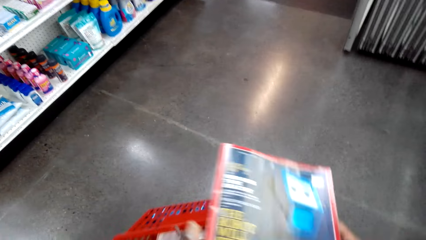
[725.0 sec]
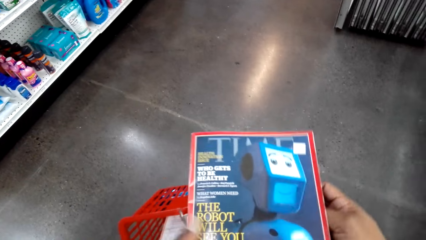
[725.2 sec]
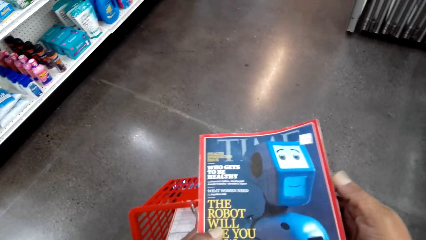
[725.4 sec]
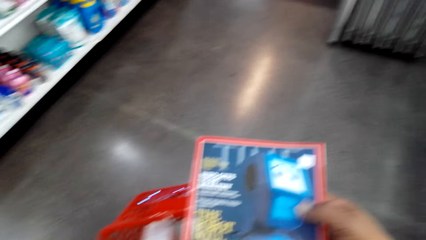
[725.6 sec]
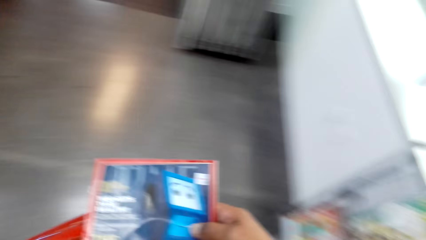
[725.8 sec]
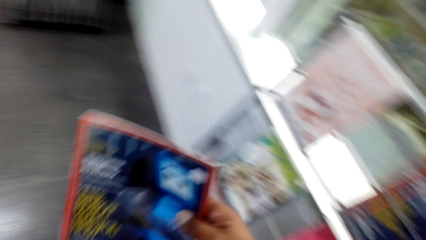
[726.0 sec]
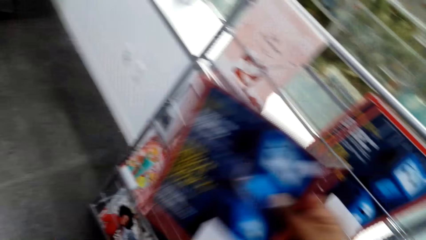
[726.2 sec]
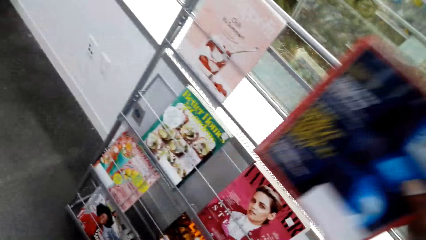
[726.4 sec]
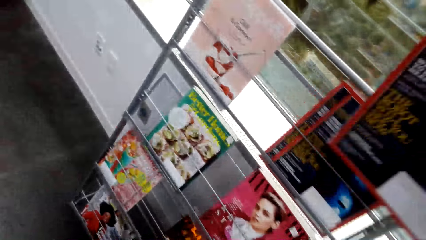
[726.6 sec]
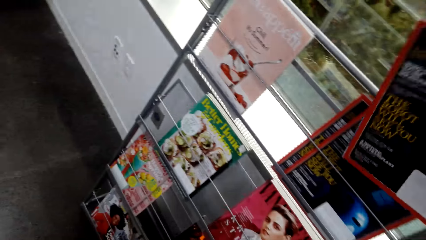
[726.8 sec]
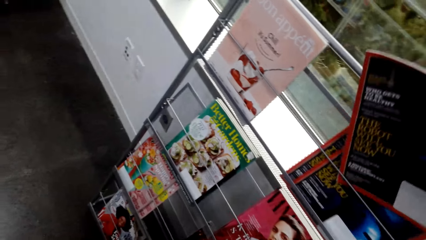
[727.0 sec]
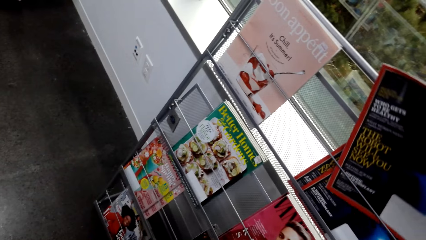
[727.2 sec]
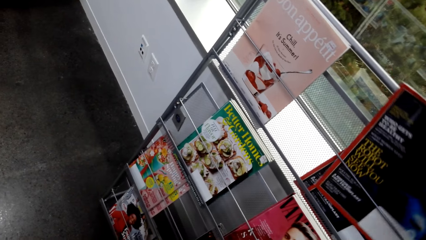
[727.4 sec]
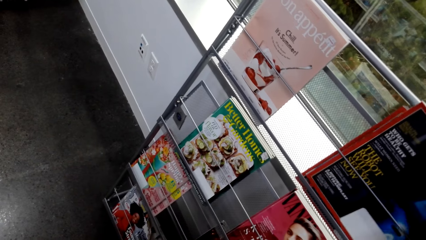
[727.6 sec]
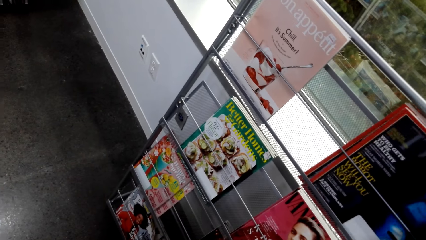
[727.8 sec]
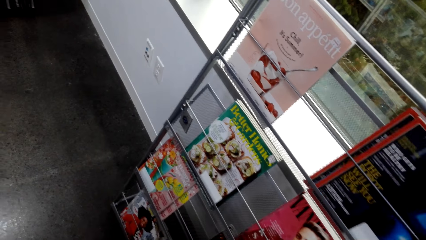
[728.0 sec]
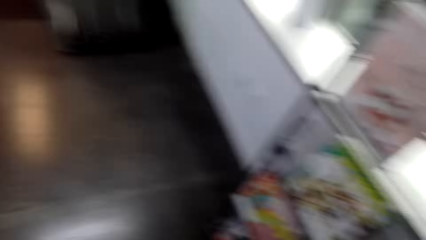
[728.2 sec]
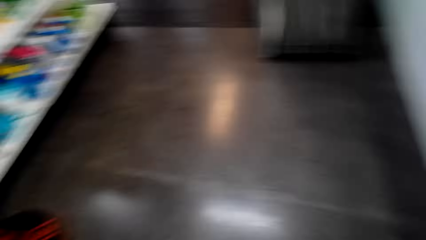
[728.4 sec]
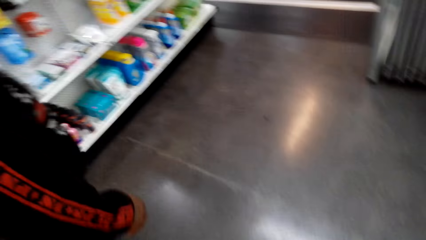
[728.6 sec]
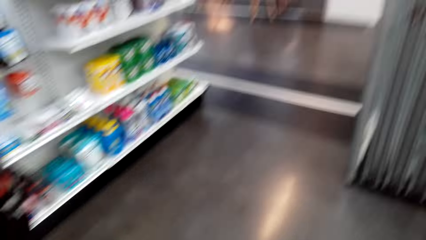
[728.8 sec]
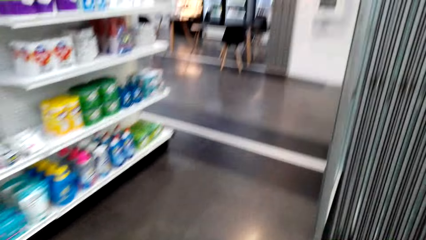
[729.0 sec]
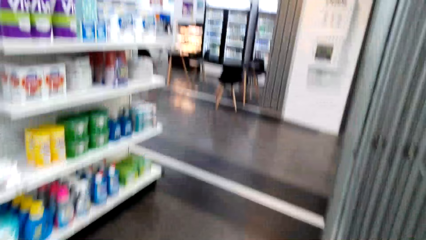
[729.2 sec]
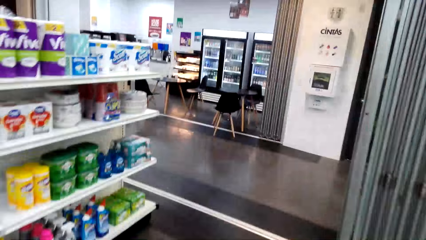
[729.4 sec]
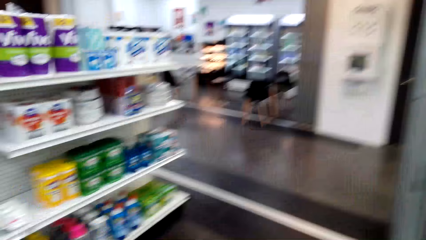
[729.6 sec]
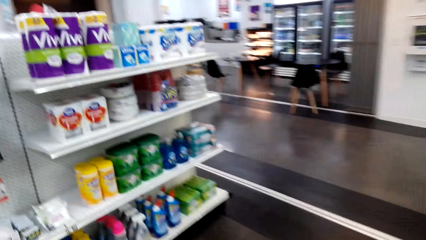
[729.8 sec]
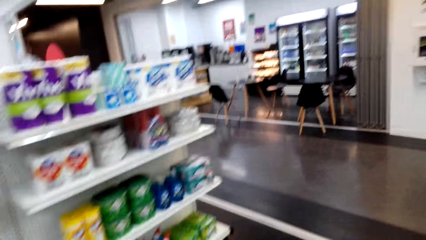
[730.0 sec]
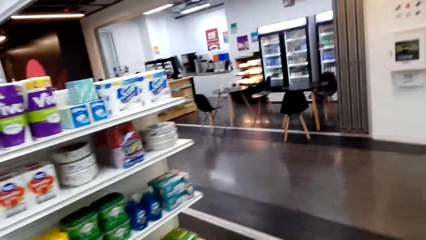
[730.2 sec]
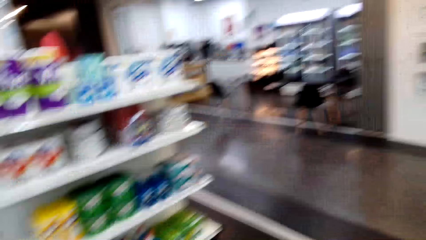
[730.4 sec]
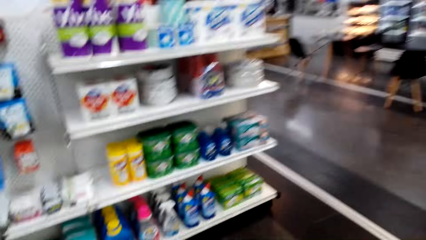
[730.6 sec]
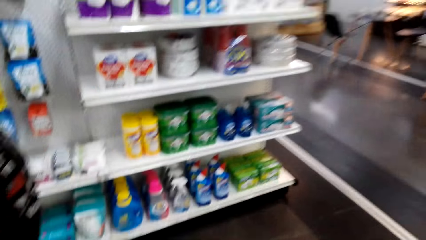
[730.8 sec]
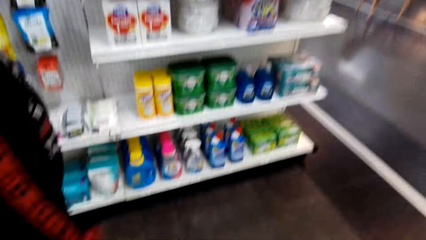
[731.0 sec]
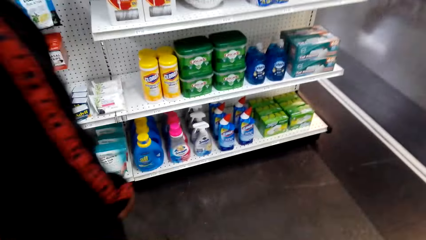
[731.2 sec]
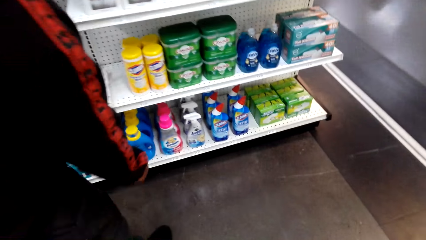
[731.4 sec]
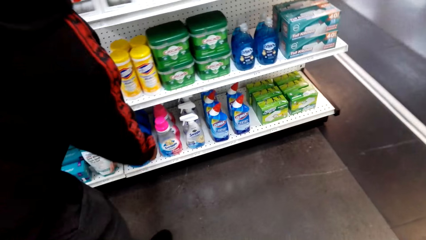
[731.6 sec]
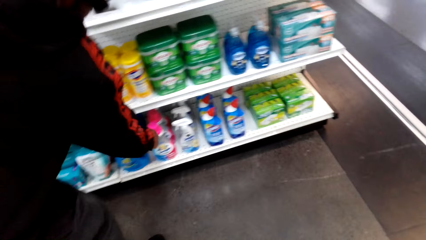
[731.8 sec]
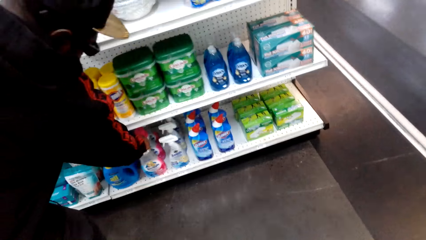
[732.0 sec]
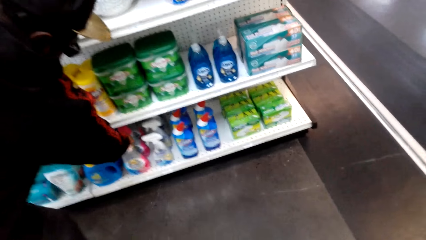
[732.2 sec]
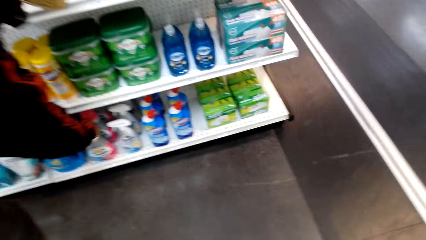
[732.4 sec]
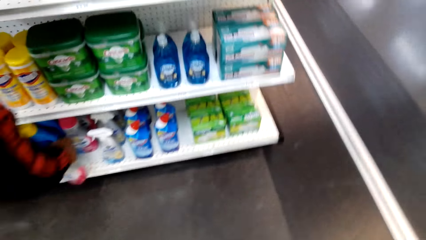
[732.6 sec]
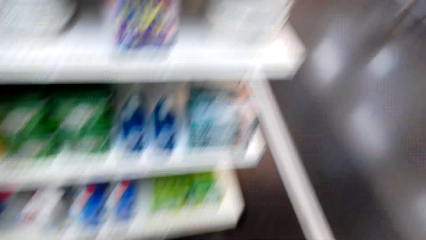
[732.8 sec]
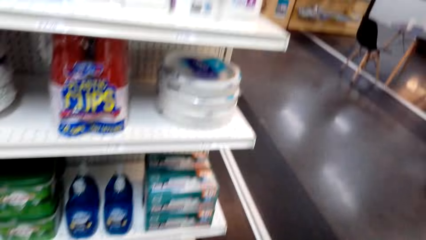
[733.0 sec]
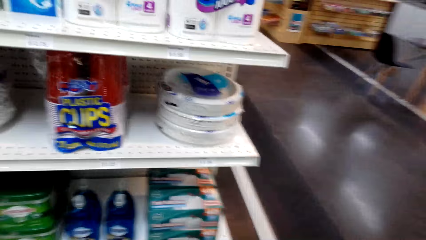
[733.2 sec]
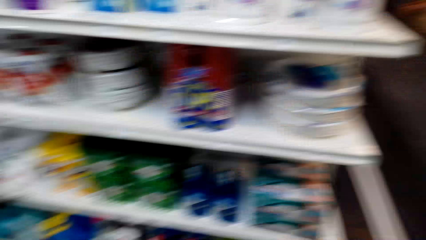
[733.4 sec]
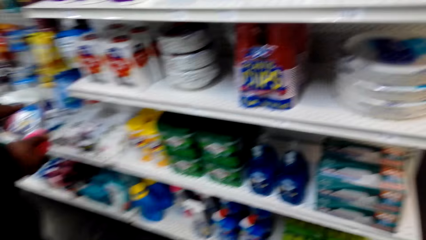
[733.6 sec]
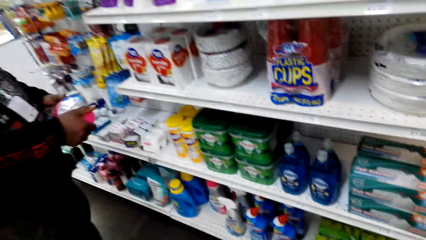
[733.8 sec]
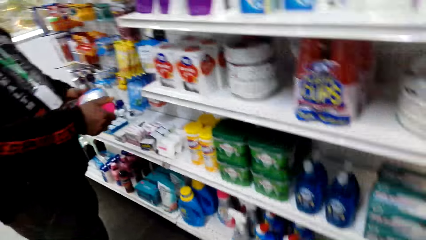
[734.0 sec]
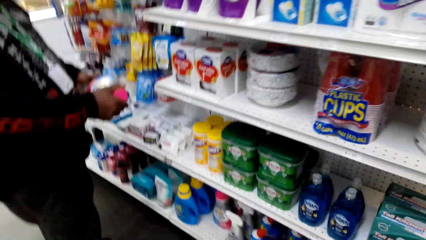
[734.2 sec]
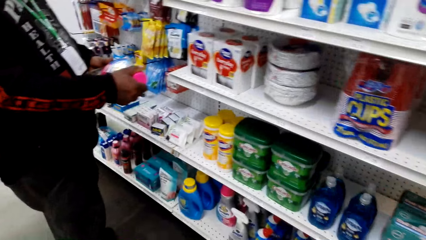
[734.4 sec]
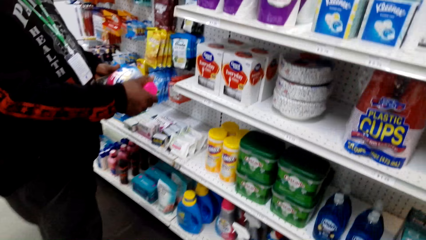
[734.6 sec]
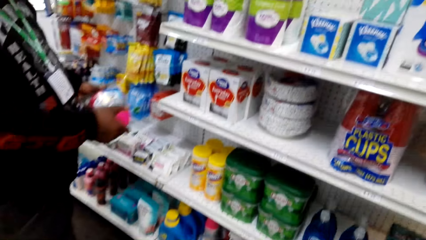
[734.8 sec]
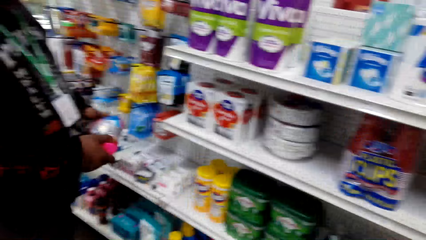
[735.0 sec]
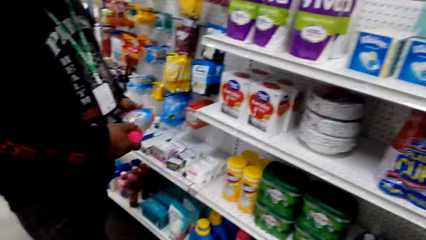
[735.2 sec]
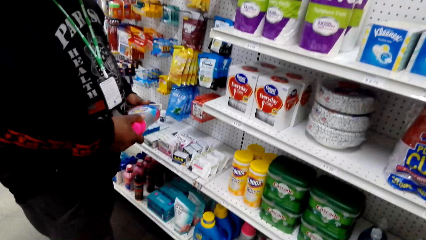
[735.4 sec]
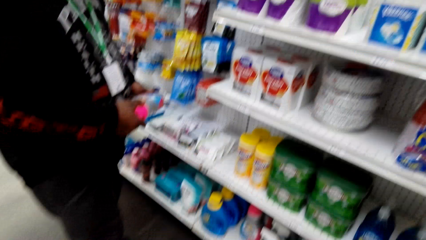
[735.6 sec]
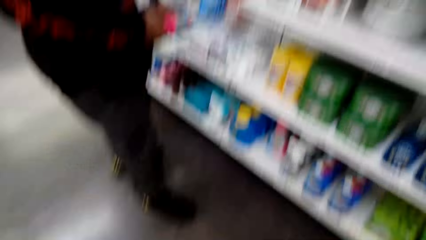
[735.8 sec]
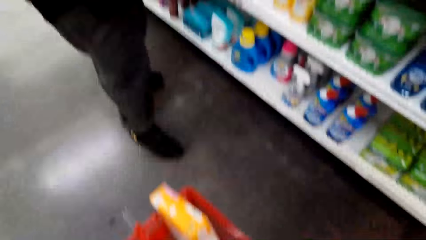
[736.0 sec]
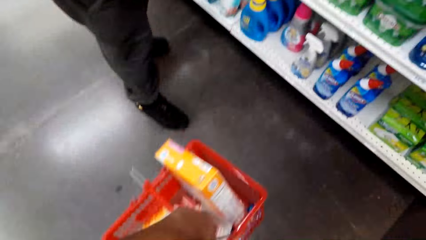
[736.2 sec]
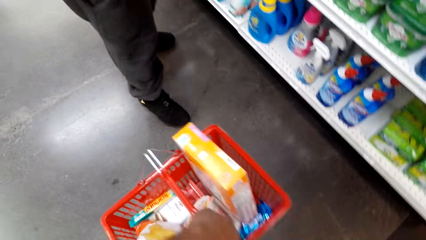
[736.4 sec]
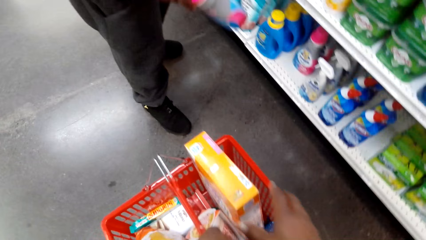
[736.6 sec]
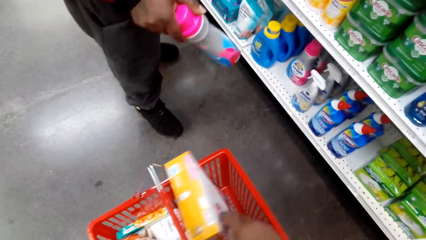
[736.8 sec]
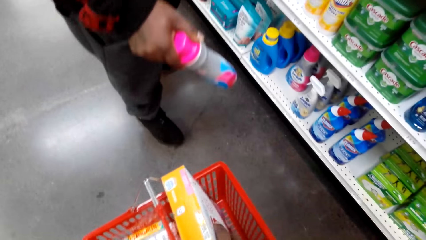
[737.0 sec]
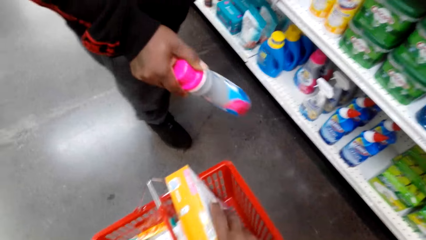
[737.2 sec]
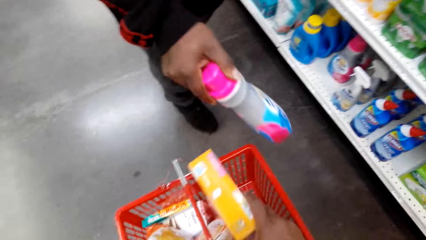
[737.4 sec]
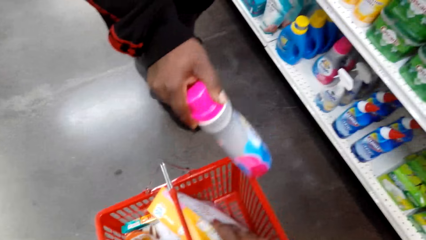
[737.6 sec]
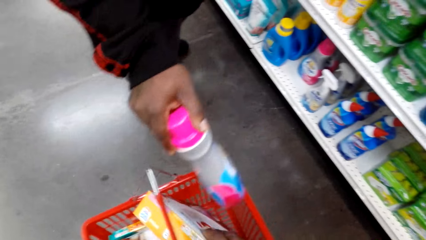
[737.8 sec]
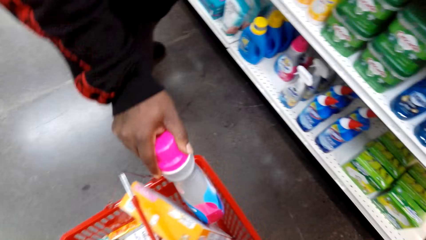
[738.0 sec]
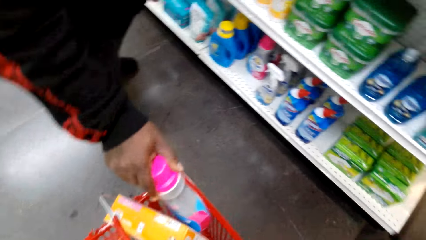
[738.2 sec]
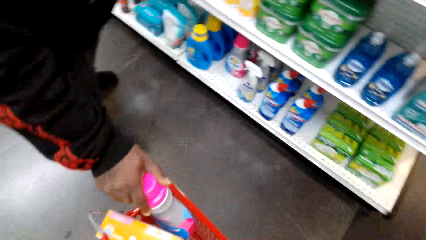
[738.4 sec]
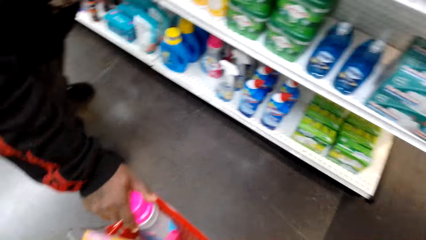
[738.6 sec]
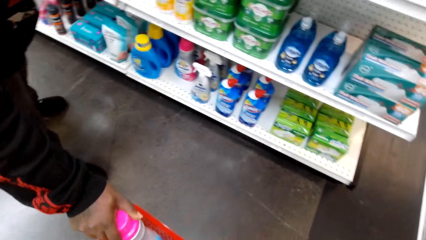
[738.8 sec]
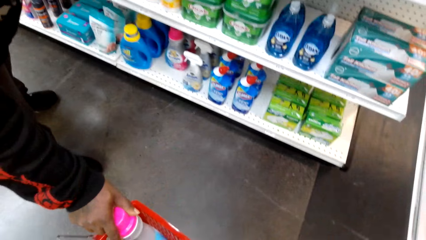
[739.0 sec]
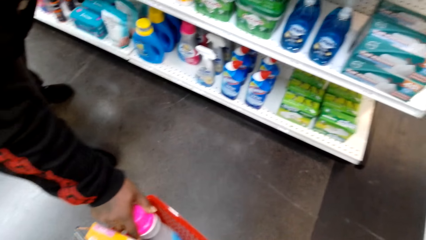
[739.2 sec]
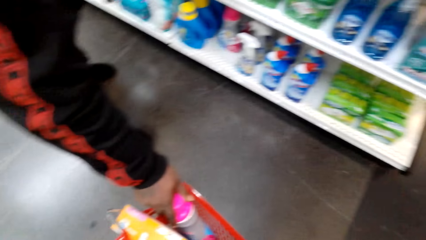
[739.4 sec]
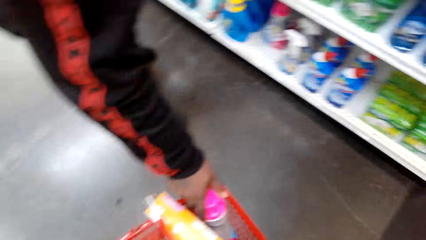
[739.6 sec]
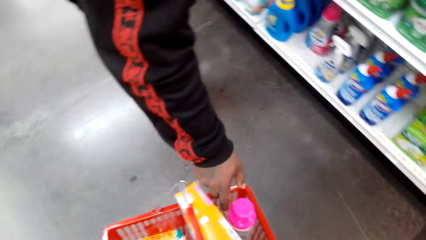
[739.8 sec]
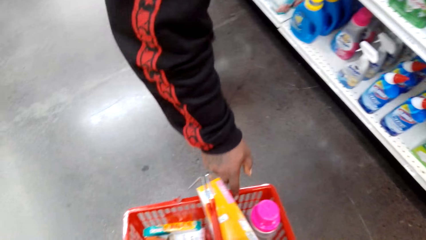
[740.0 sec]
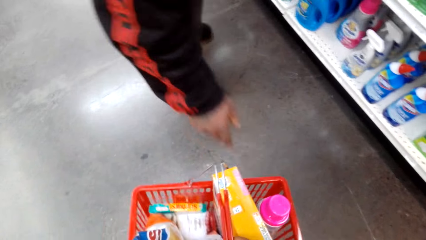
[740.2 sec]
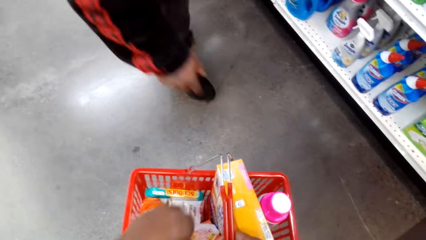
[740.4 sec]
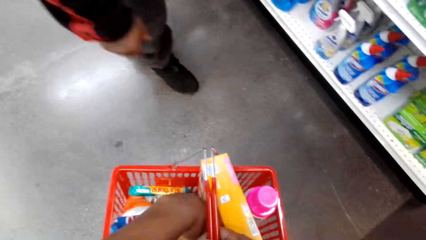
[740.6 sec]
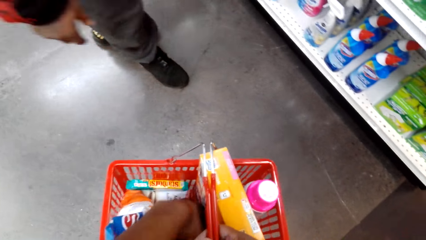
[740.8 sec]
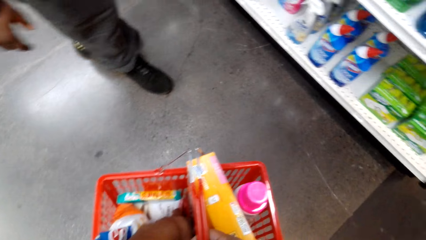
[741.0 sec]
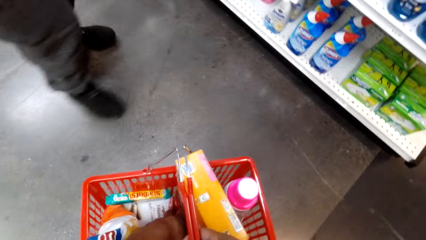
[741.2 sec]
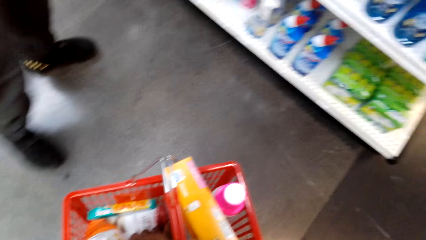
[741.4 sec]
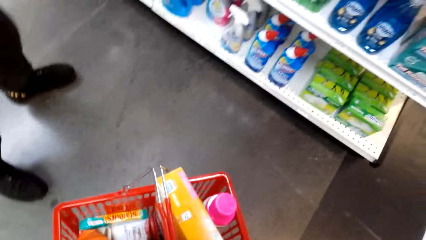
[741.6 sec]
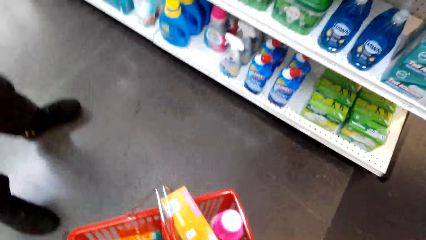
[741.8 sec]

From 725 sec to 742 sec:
The camera wearer returns the magazine book back on the shelf. They walk at the supermarket. A man picks a bottle of detergent or can. The man puts the bottle of detergent in the shopping basket.
